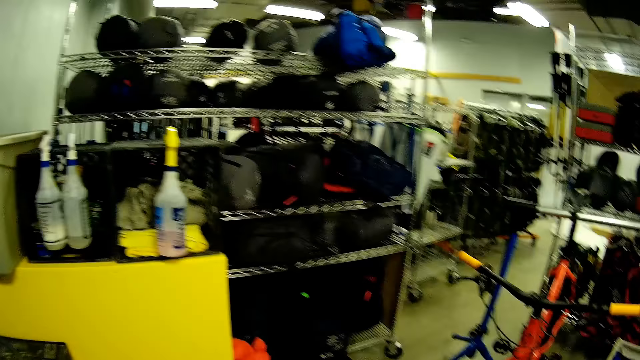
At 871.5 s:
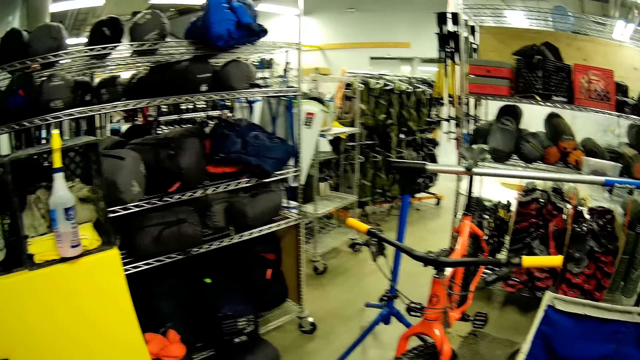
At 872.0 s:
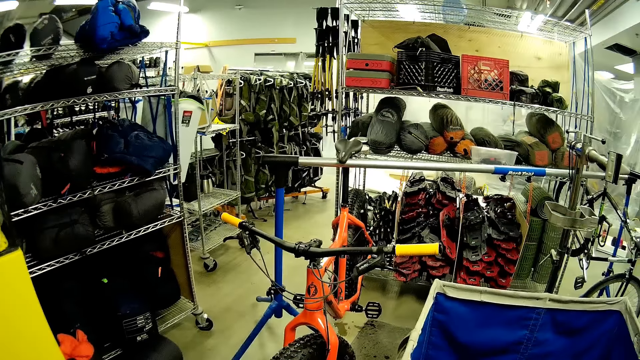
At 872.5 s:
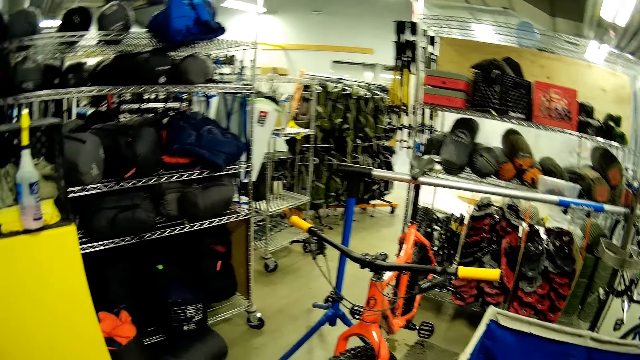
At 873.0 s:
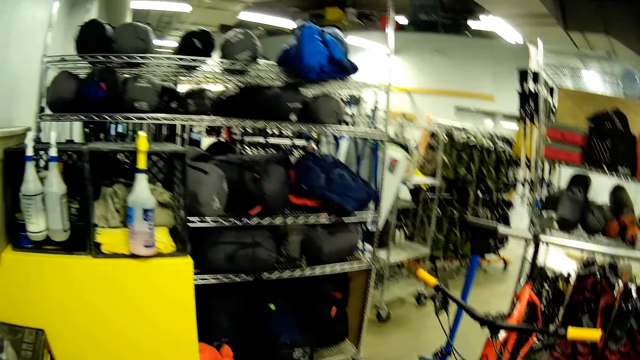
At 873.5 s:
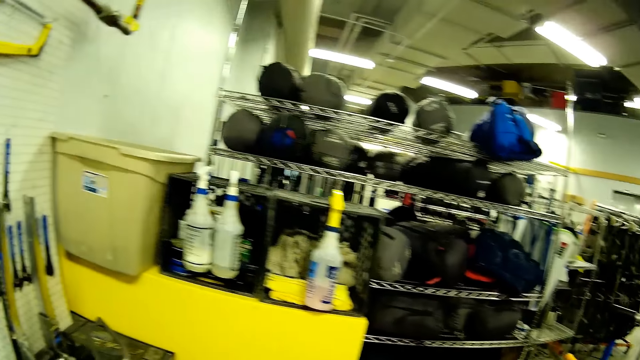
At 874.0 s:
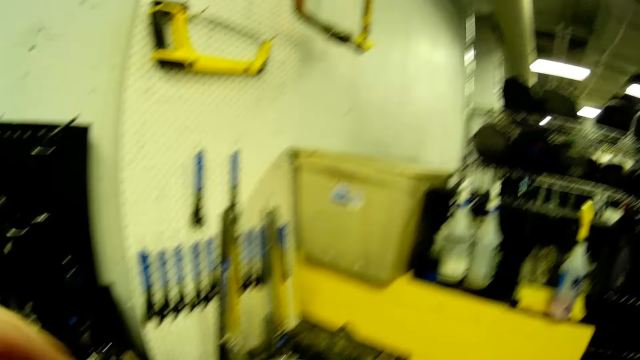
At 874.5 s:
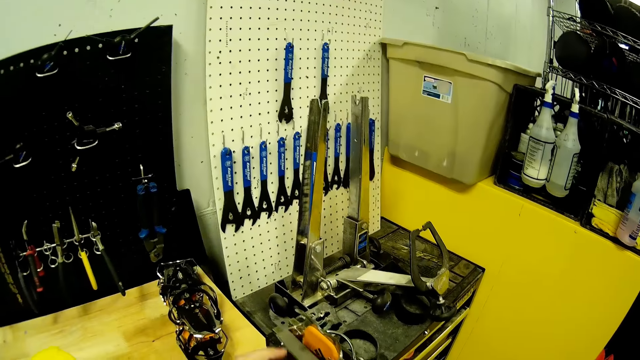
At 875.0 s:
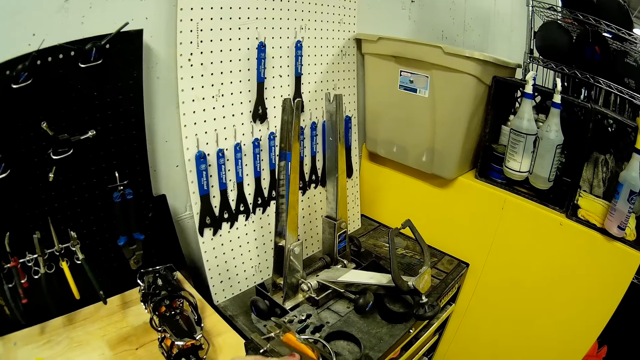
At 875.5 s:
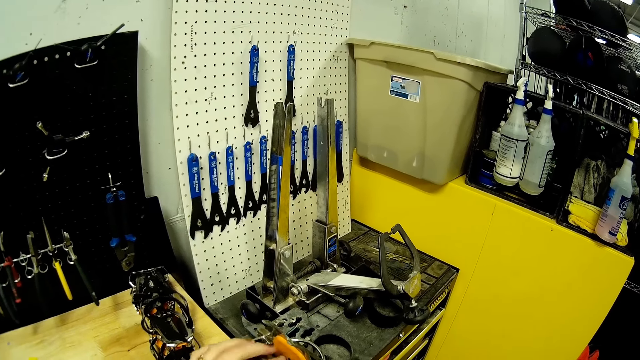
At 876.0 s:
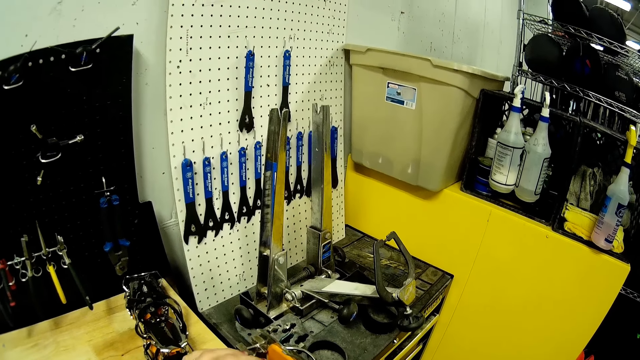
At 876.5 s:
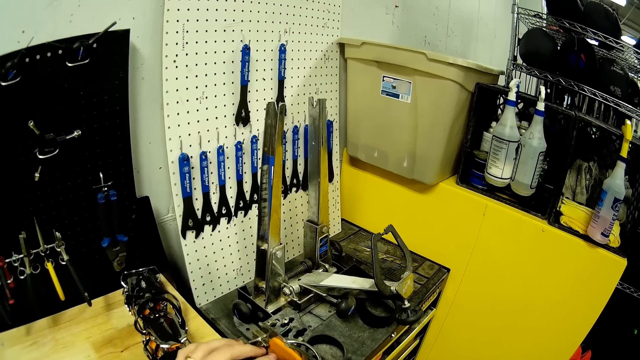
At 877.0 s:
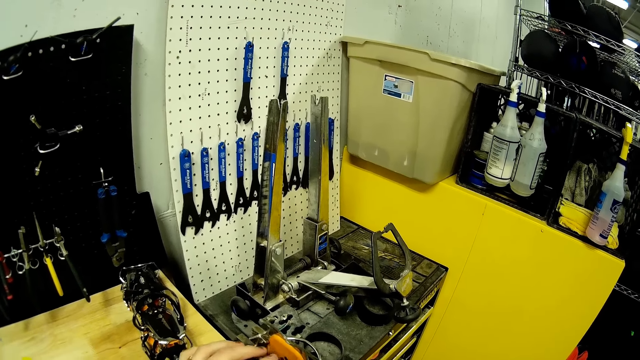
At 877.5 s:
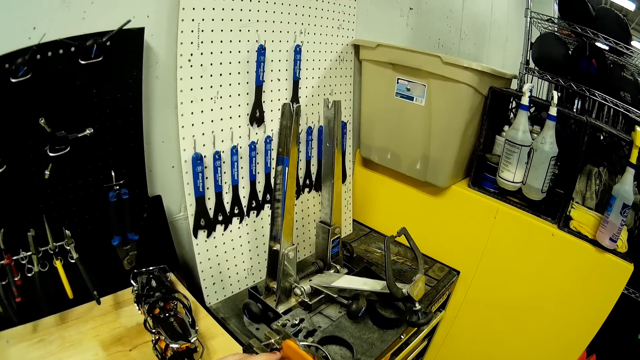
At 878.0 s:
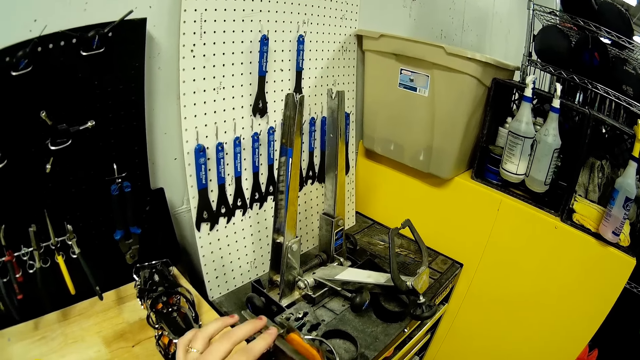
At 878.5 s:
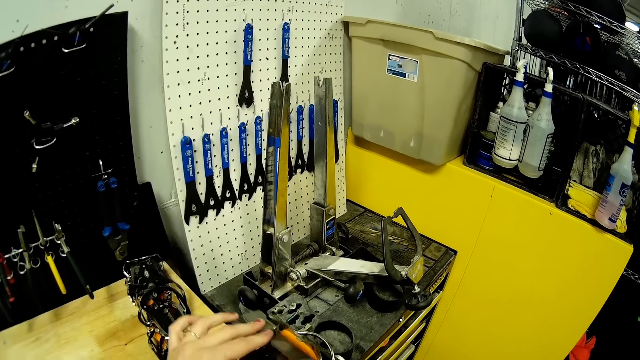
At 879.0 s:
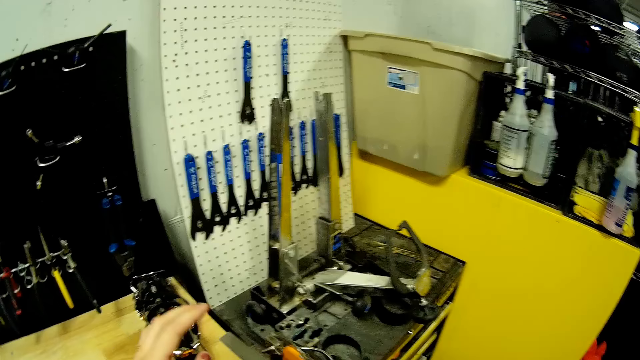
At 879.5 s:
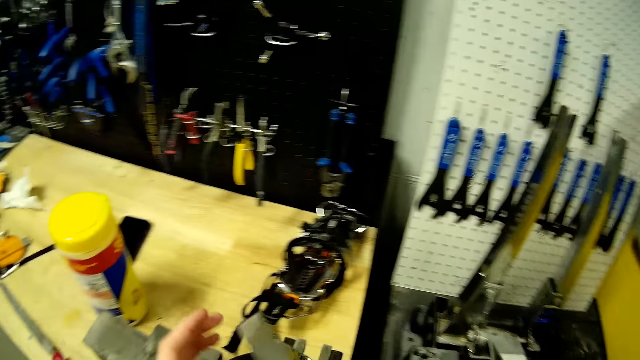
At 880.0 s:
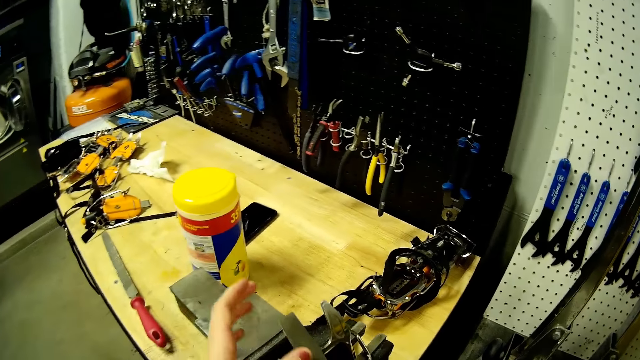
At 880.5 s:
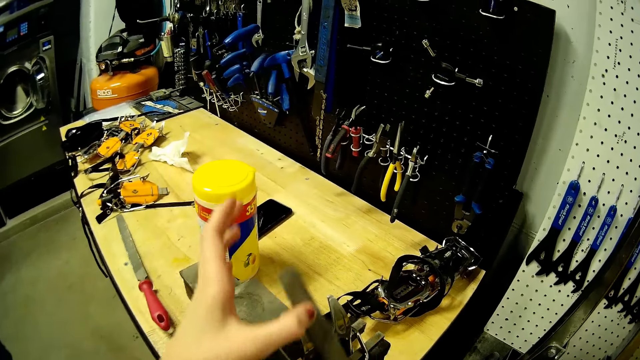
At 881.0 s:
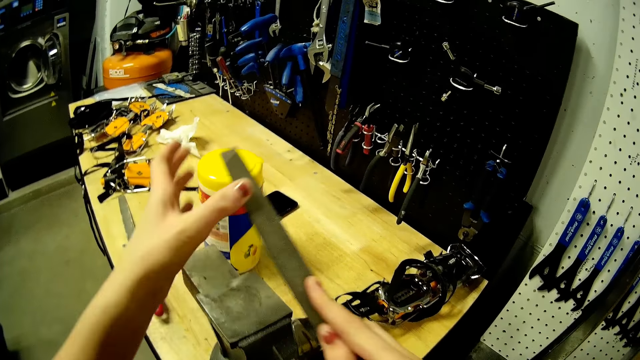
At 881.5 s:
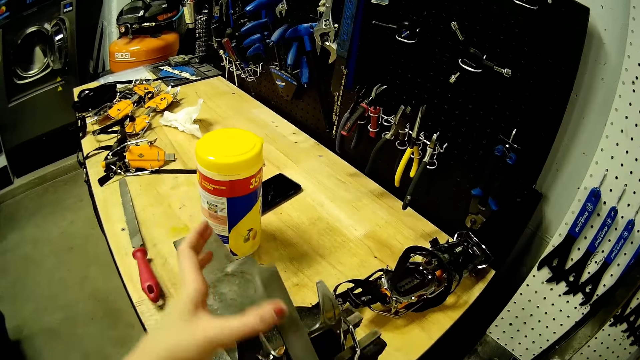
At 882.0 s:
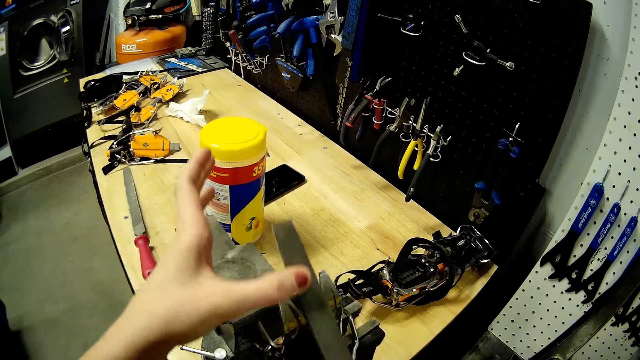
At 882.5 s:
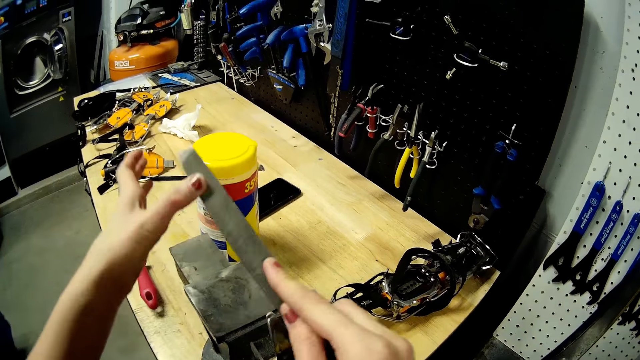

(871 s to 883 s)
The camera wearer looks around. They sharpen the blade.

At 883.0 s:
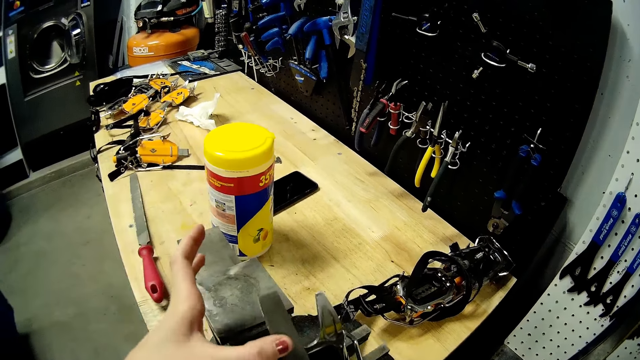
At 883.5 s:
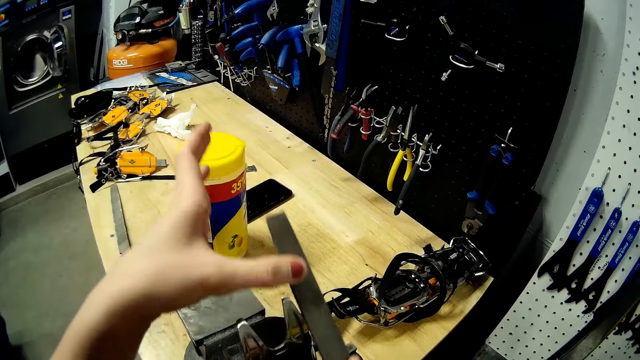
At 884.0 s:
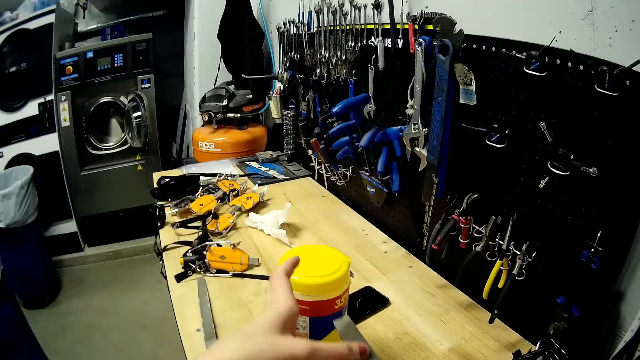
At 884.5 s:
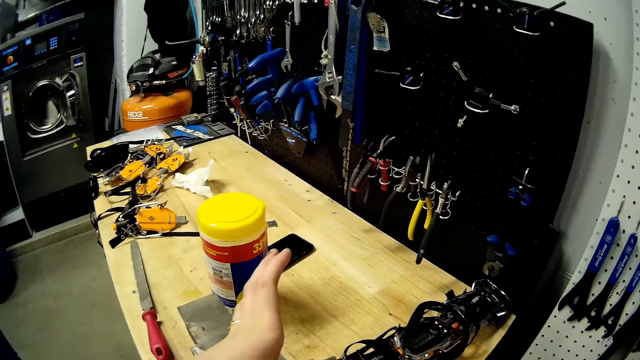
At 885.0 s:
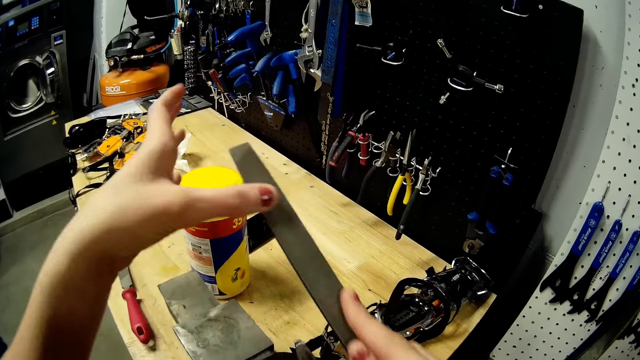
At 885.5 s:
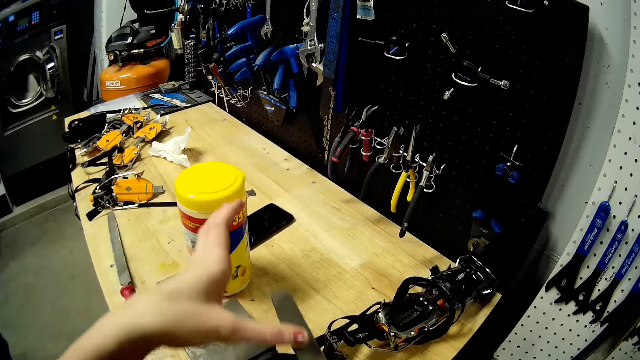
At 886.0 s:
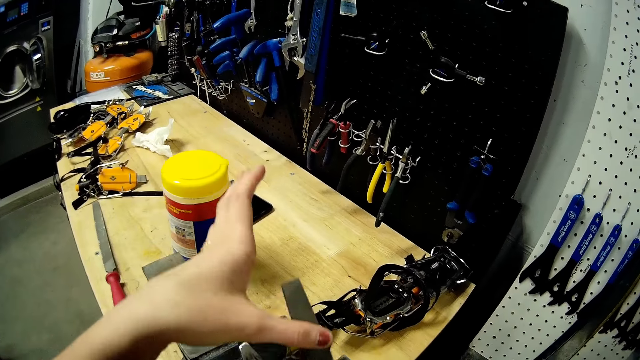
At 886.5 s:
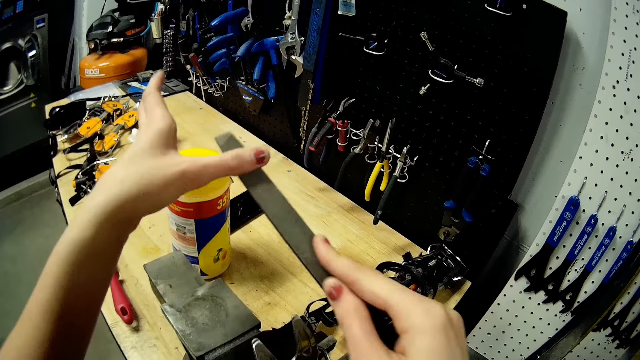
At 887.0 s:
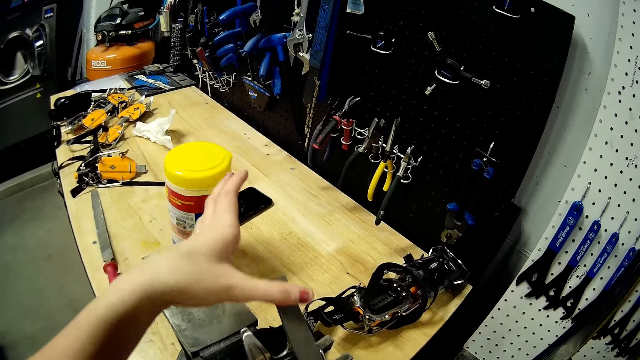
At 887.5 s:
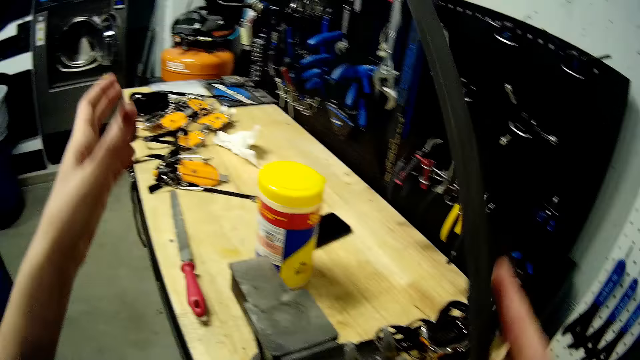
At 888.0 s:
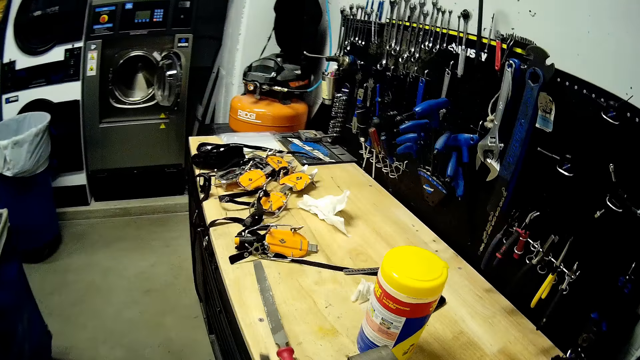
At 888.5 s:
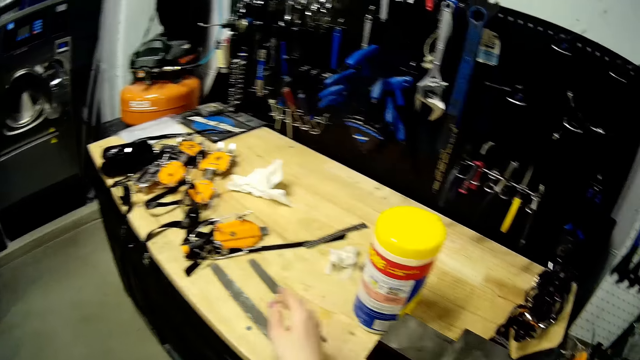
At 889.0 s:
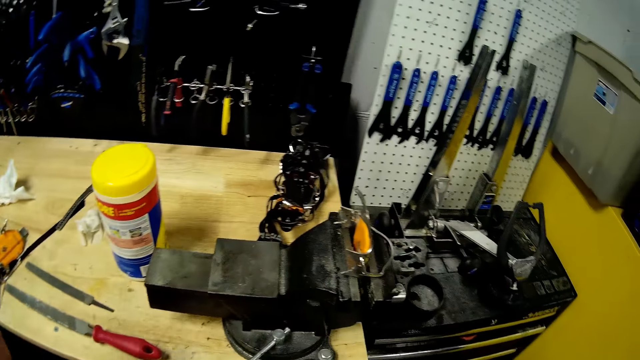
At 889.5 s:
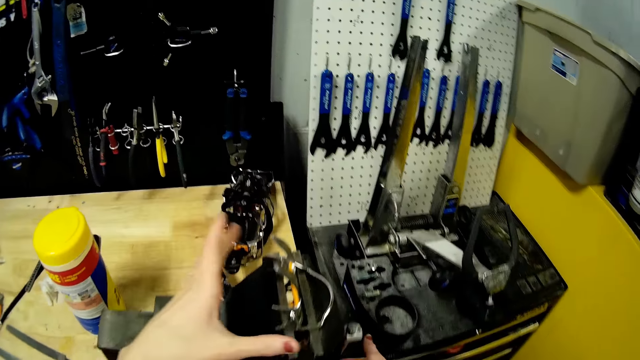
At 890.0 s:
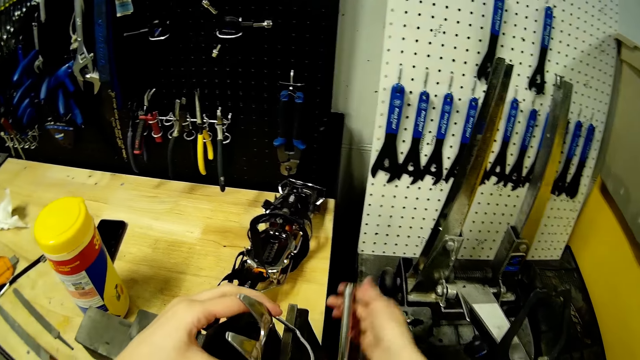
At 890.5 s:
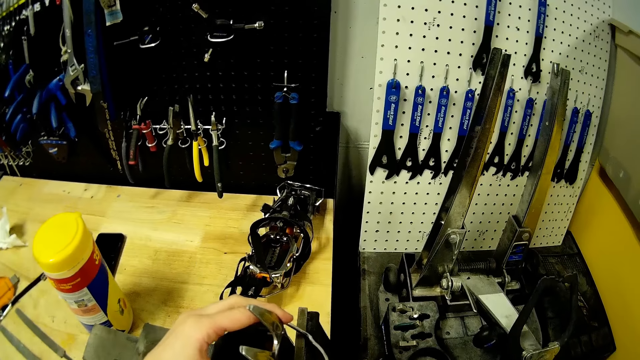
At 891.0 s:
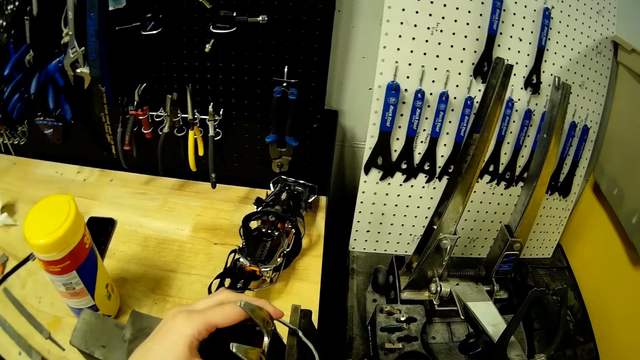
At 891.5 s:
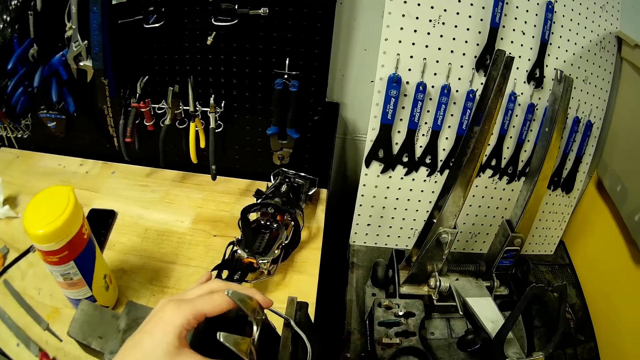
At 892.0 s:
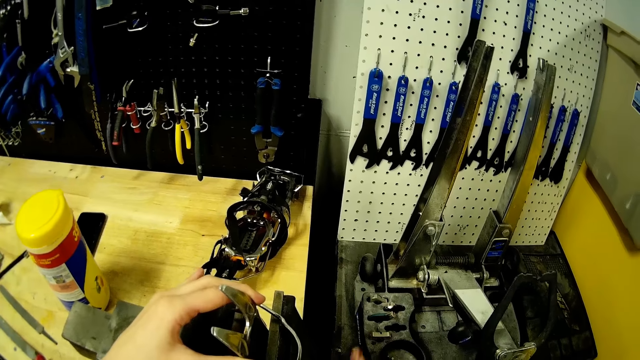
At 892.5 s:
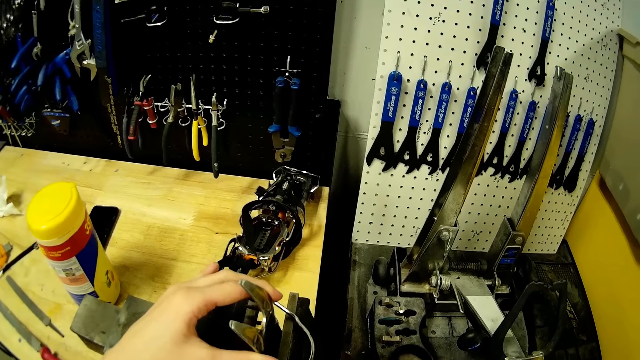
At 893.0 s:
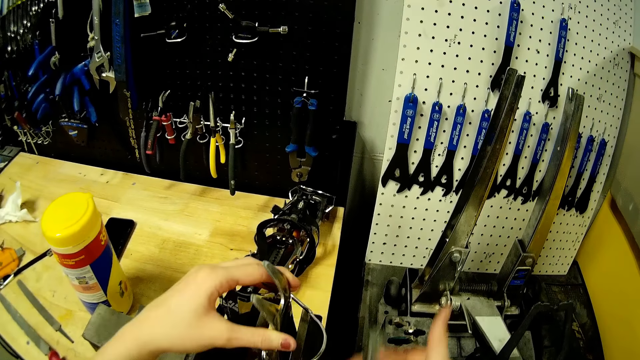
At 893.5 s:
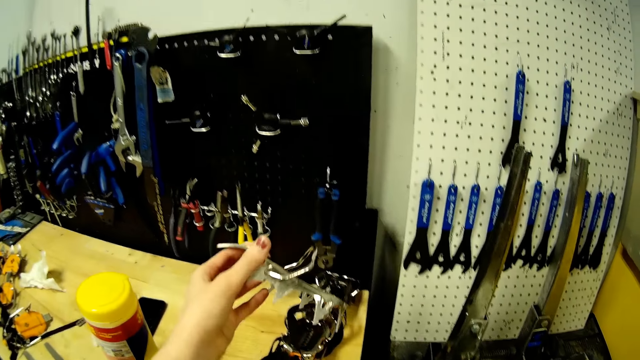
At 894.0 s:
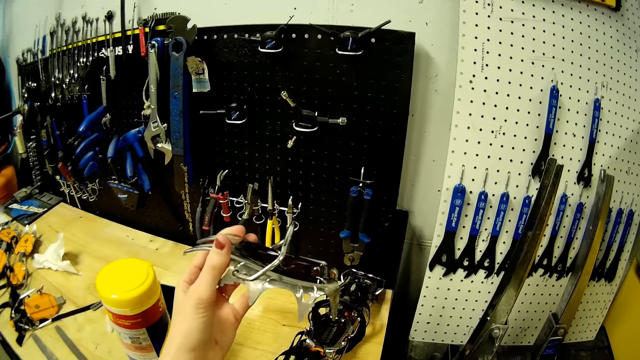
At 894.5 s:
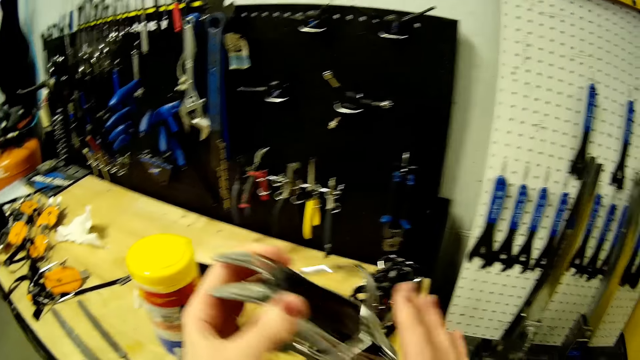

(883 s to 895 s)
The camera wearer drops the hand file or belt sander on the table with her right hand. She unscrews the bench vice with her right hand. She removes the strap crampon from the bench vice with her left hand.
